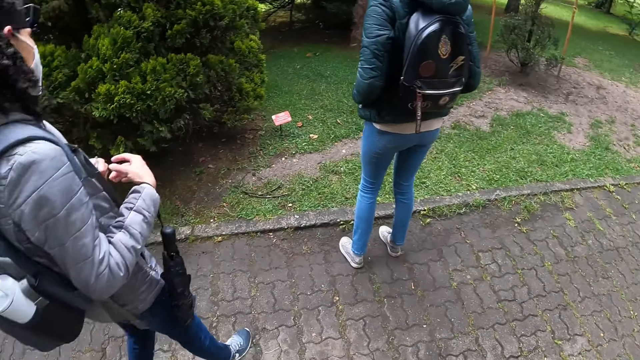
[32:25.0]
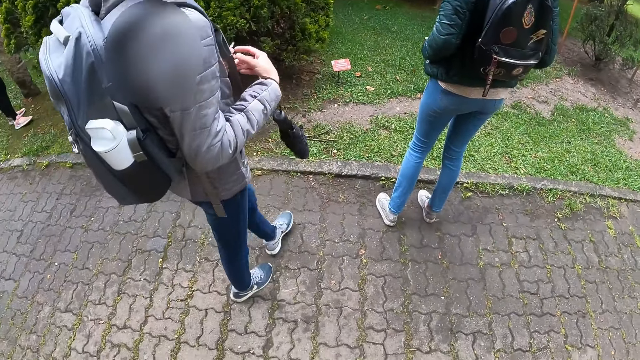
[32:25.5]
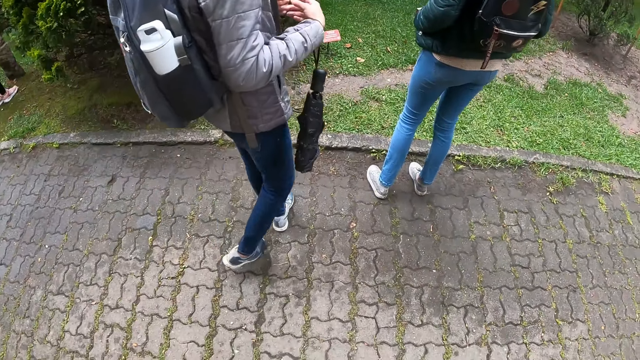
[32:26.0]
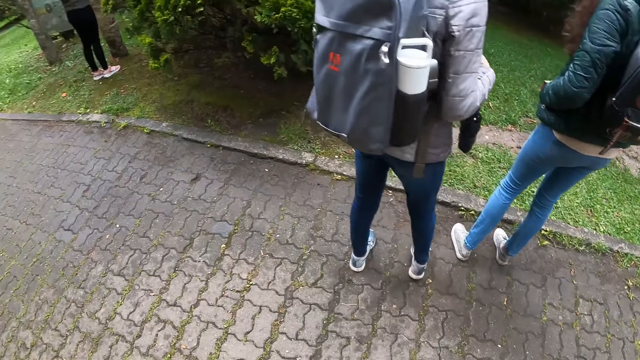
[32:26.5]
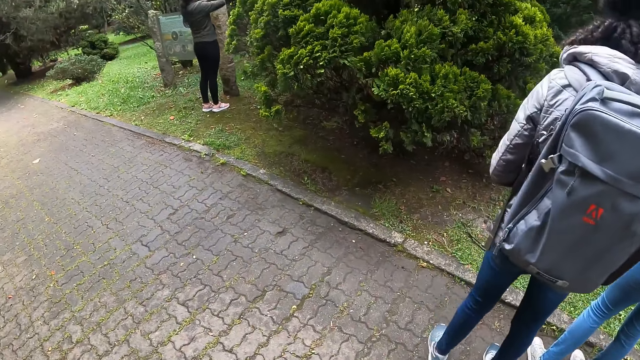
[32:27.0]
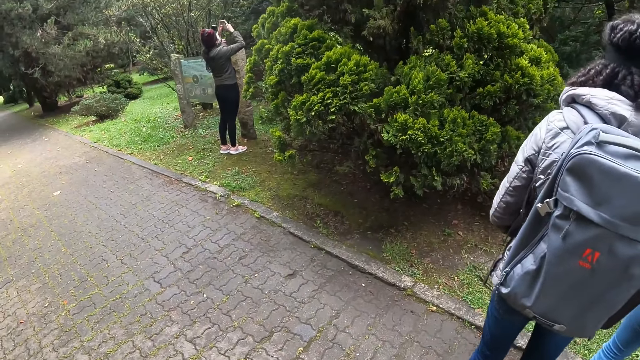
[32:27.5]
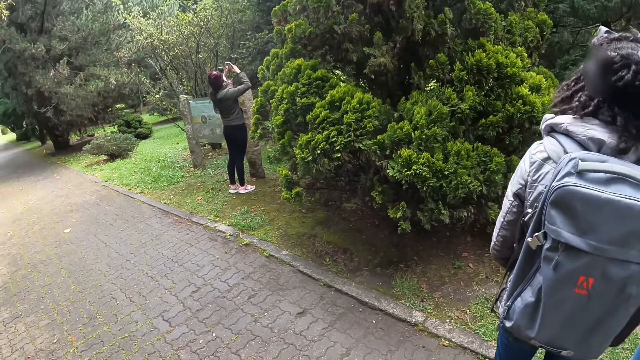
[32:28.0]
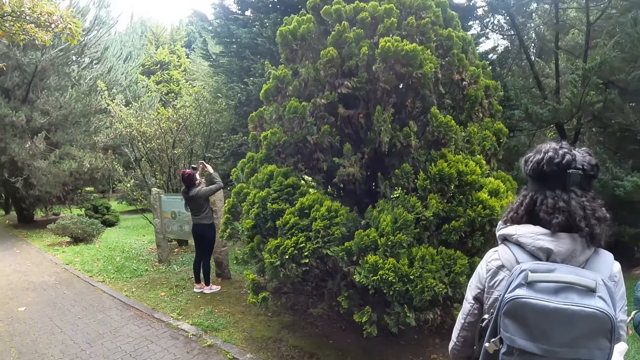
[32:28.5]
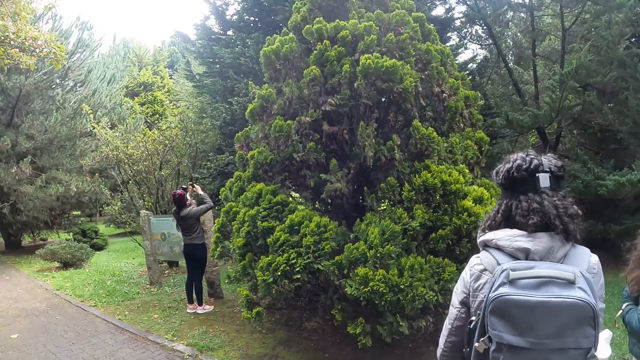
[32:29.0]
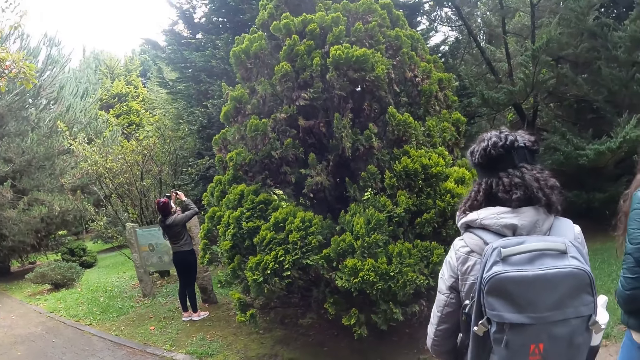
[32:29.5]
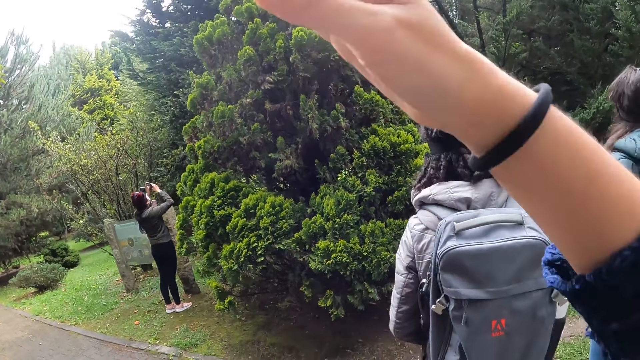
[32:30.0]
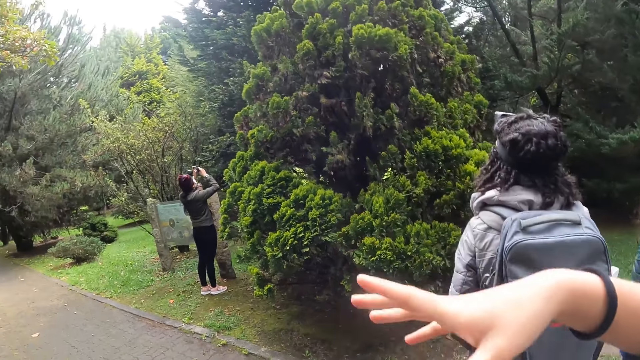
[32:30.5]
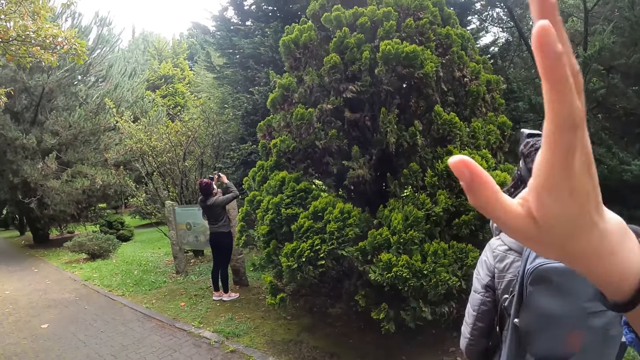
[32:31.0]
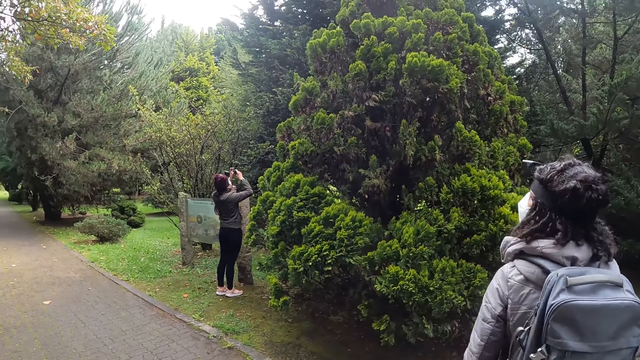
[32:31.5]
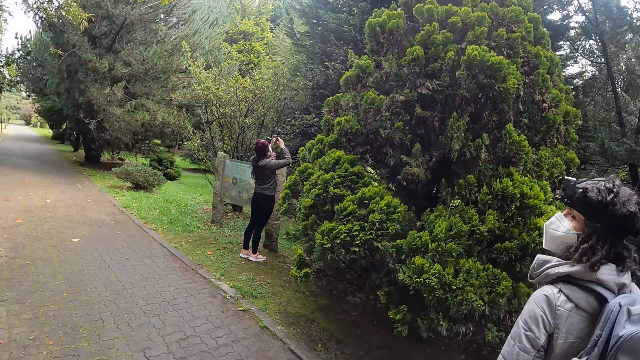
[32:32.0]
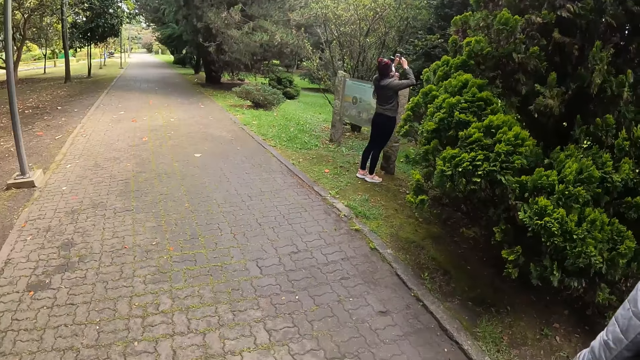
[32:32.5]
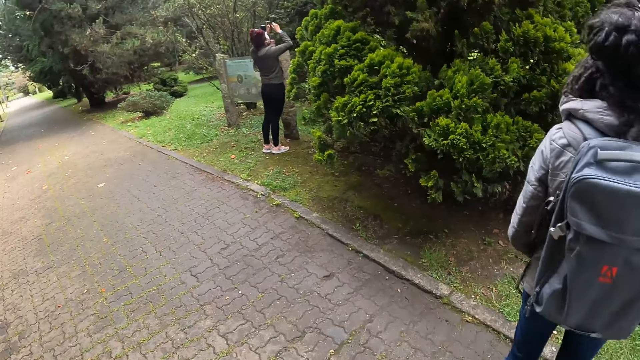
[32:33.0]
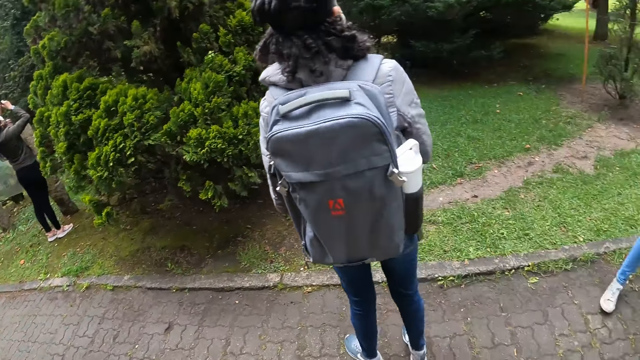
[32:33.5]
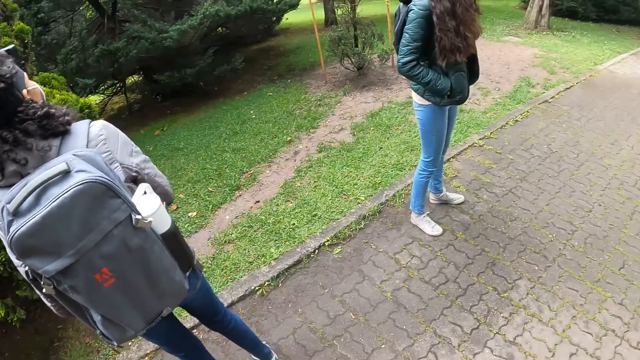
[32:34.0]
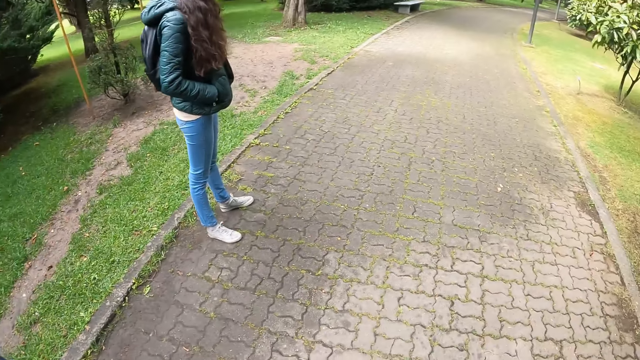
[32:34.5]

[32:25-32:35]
The camera wearer stops walking on the walkway in the garden. The woman operates a phone with both hands. The camera wearer waves his right hand.

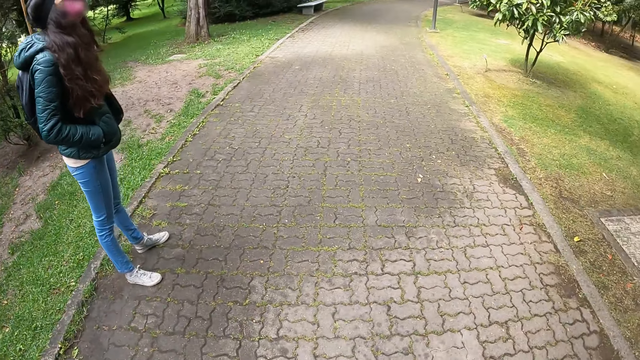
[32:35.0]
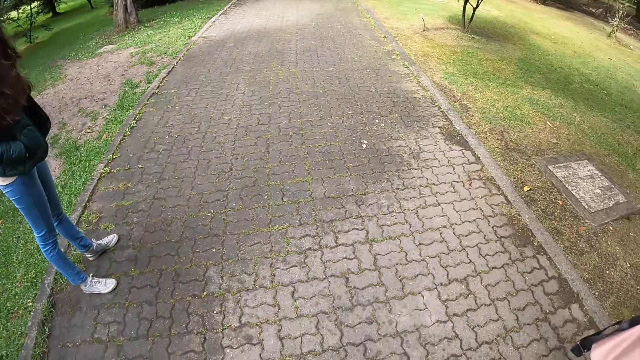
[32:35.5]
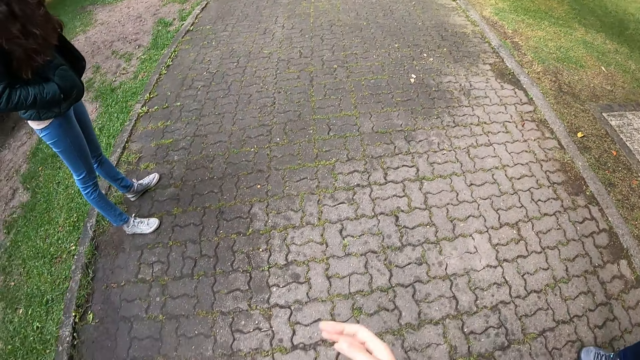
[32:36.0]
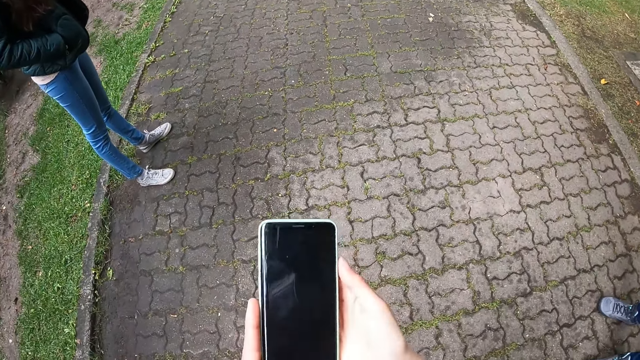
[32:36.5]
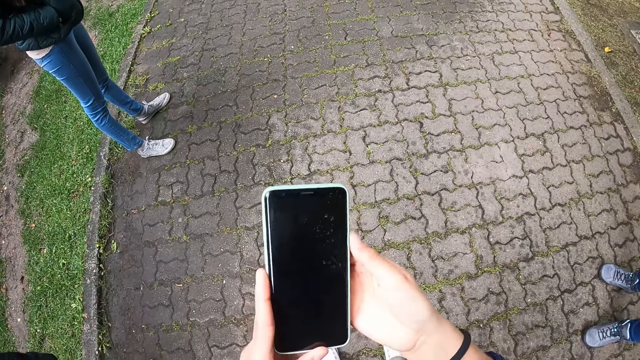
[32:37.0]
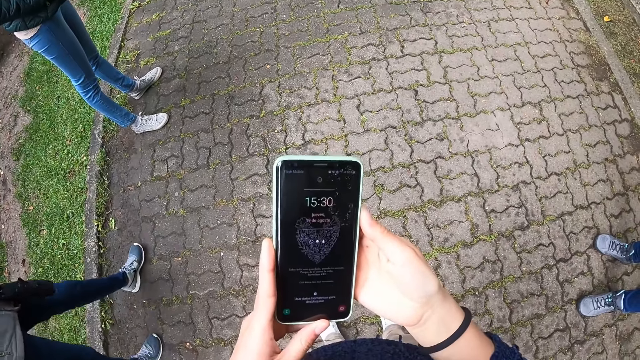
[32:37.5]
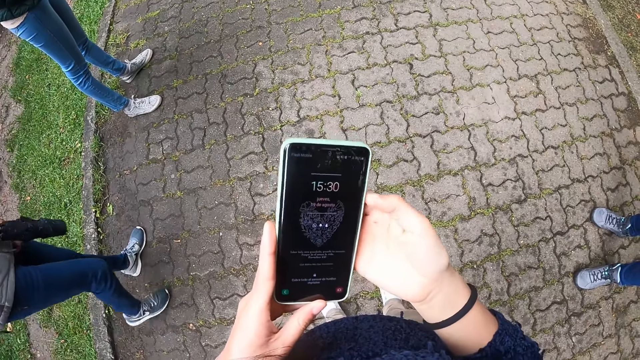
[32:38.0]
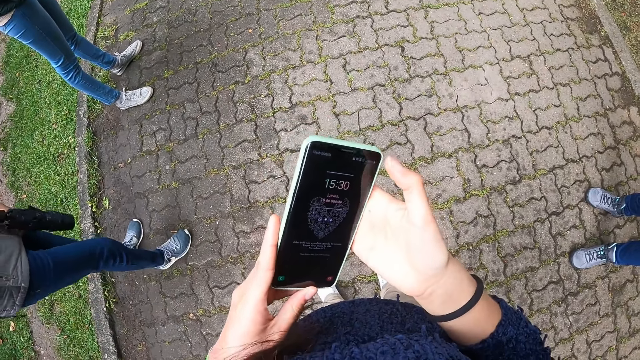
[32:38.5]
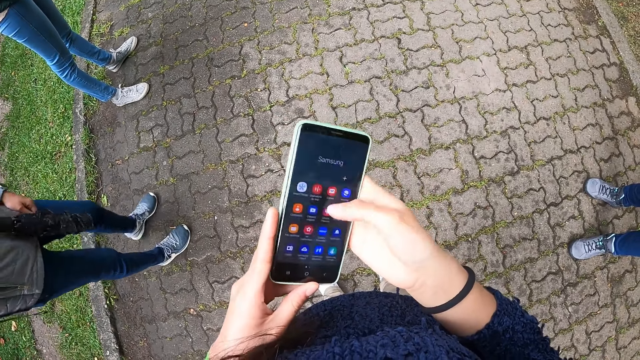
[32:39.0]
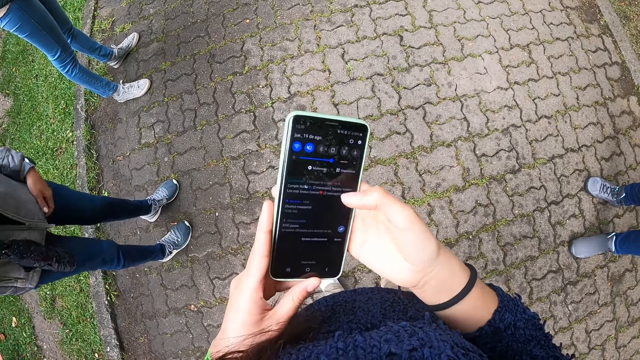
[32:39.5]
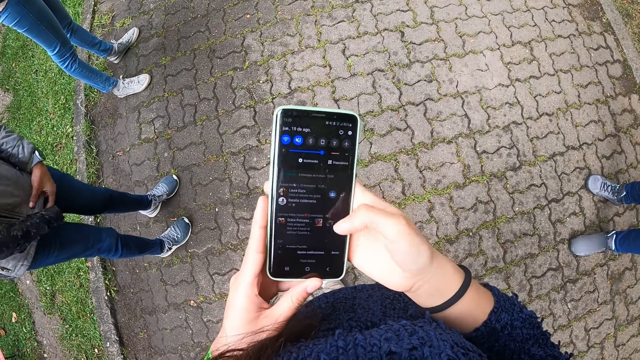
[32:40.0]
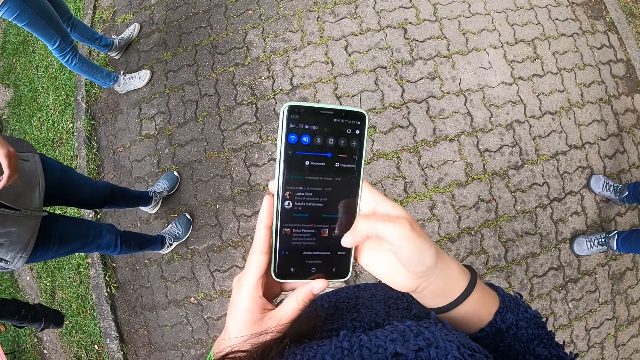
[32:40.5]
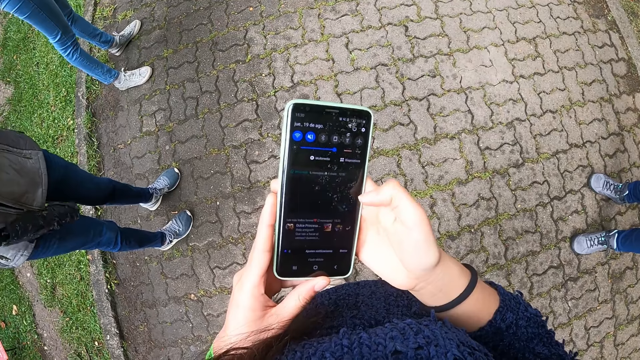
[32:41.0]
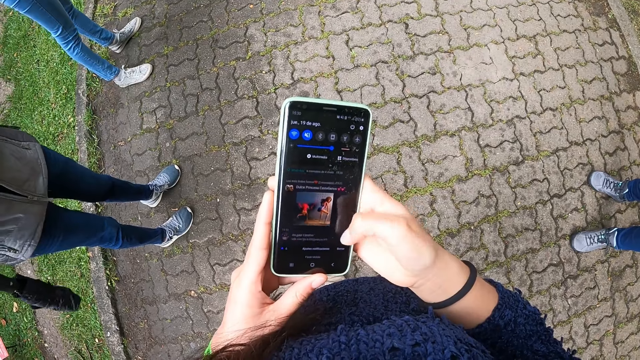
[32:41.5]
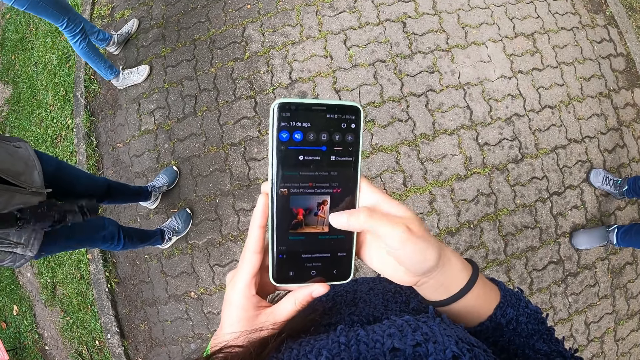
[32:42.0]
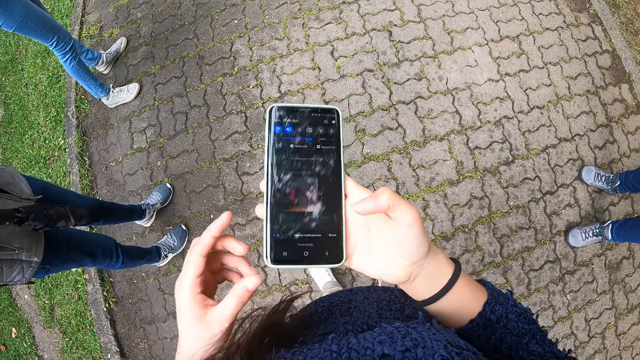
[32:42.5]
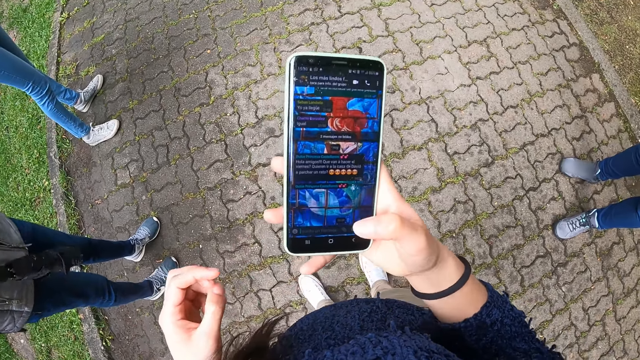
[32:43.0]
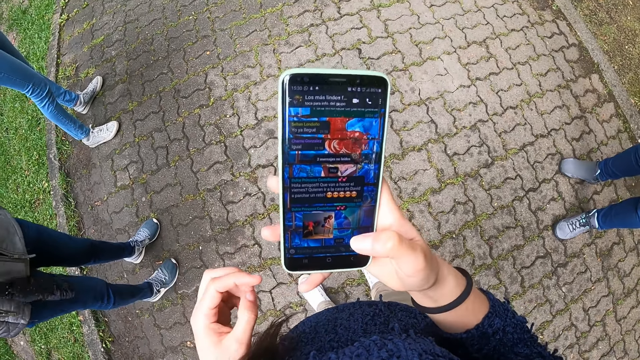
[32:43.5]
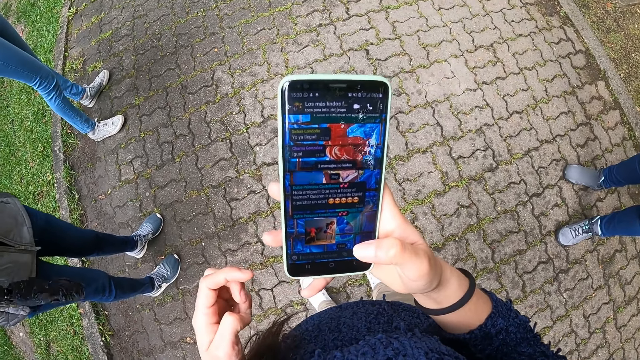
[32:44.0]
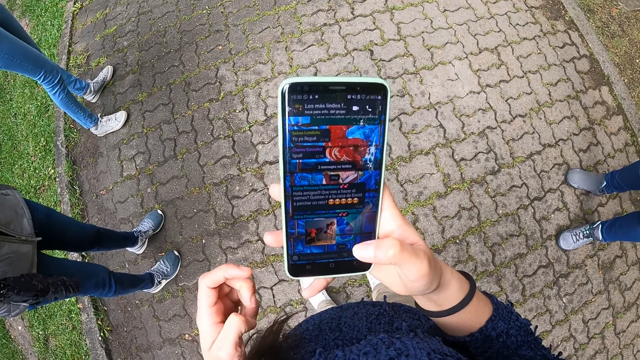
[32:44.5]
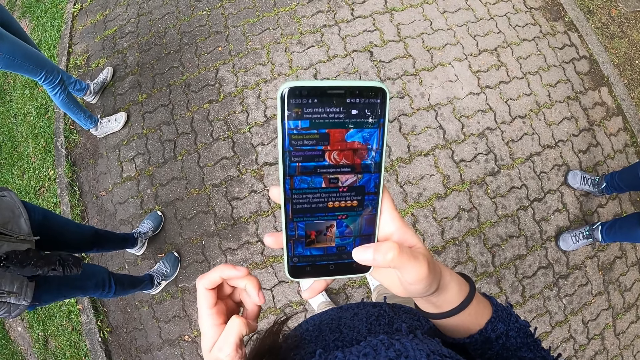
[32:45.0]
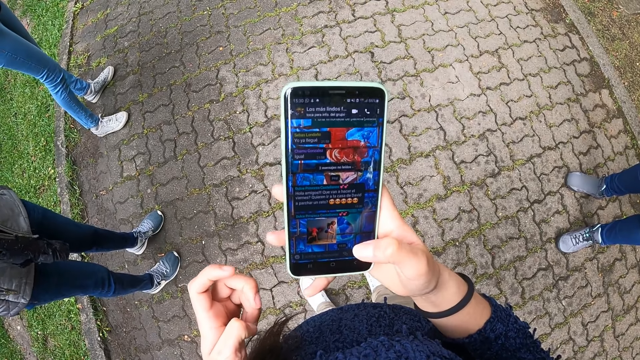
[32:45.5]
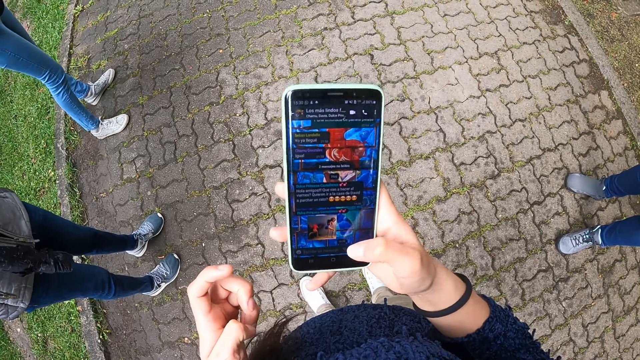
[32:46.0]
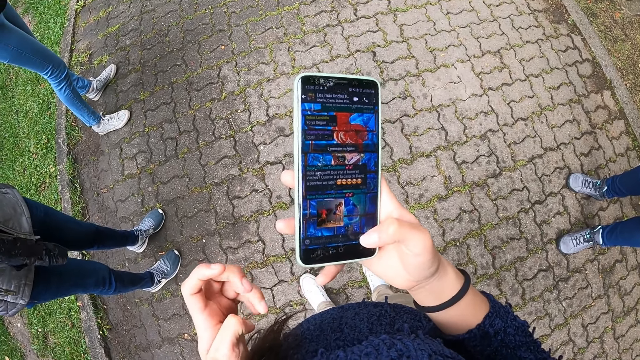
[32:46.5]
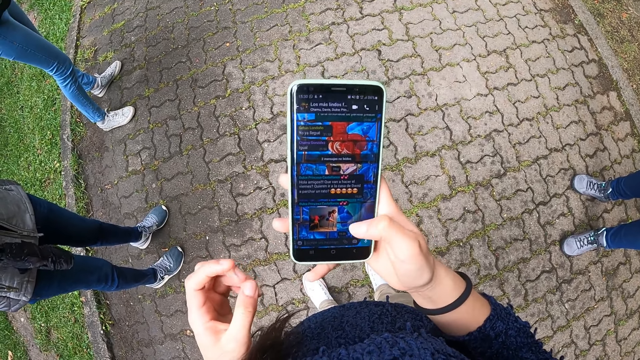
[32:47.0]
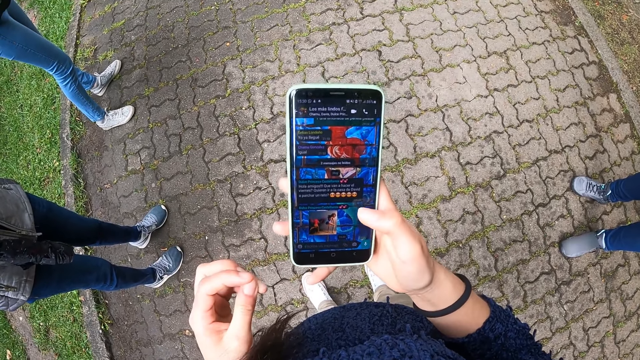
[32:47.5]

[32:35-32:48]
The camera wearer operates her phone with his right hand. He scrolls the phone.
